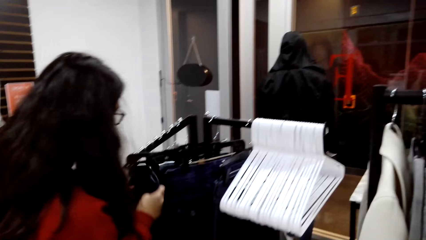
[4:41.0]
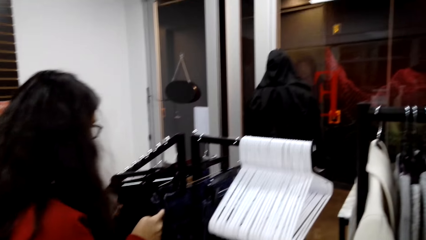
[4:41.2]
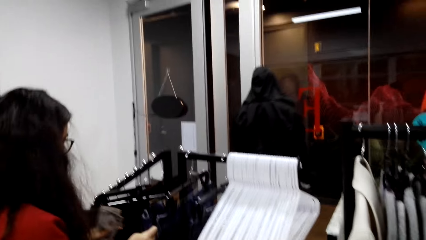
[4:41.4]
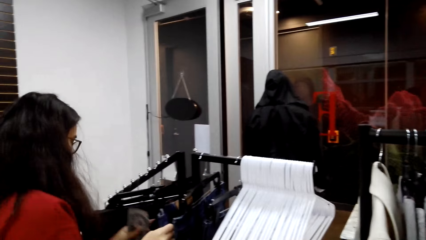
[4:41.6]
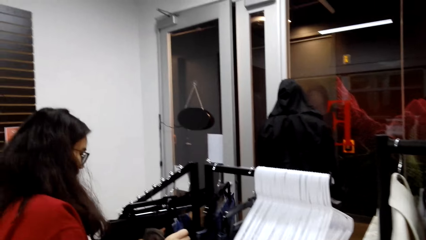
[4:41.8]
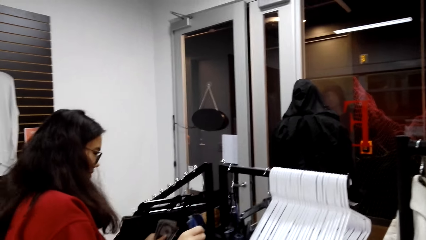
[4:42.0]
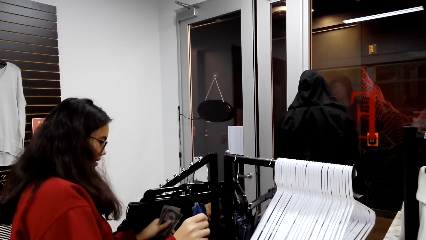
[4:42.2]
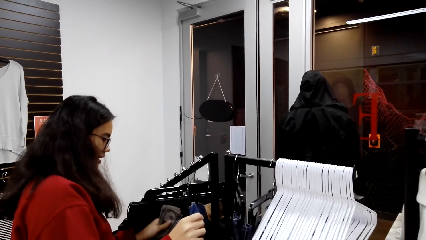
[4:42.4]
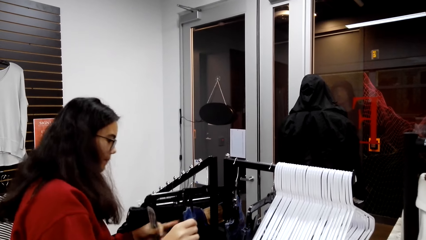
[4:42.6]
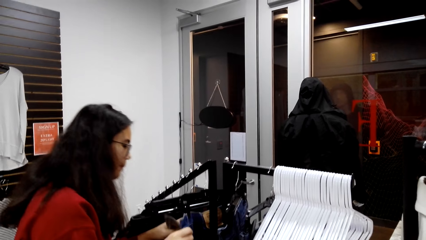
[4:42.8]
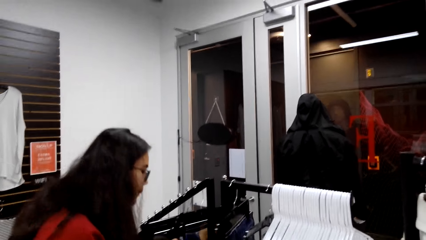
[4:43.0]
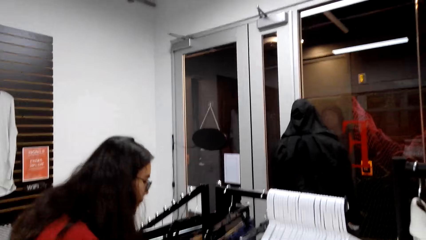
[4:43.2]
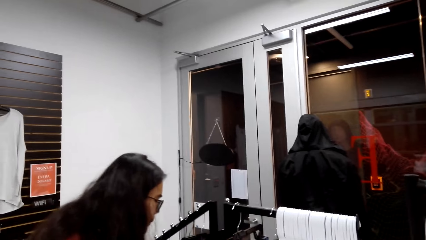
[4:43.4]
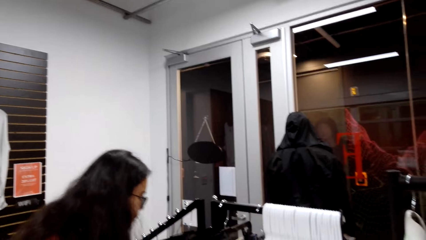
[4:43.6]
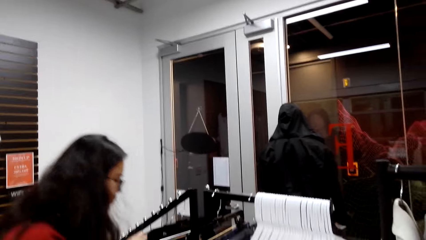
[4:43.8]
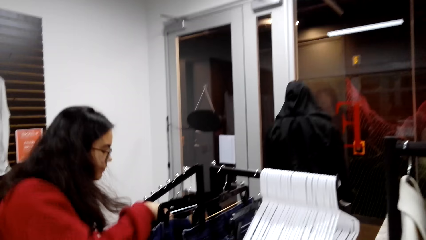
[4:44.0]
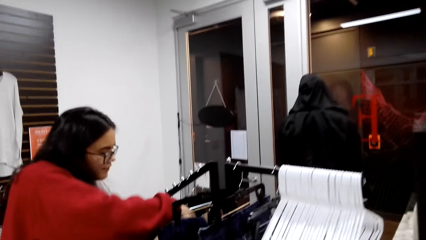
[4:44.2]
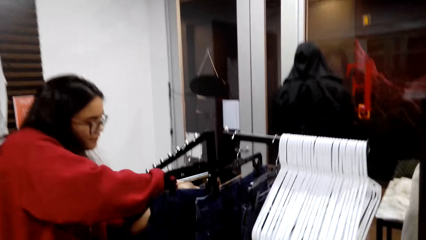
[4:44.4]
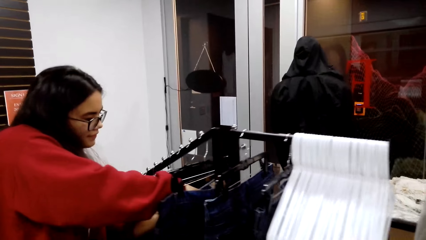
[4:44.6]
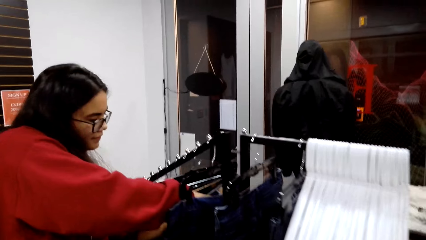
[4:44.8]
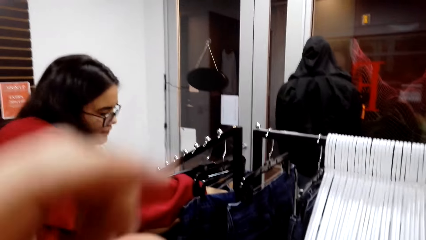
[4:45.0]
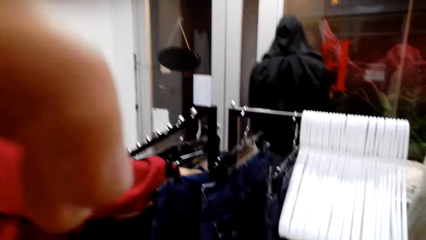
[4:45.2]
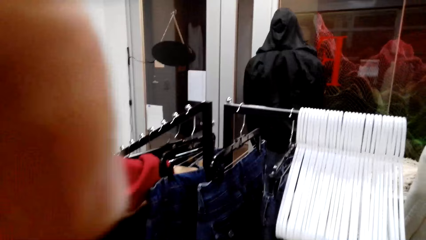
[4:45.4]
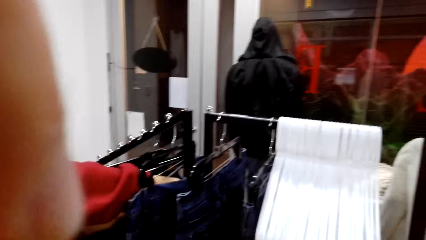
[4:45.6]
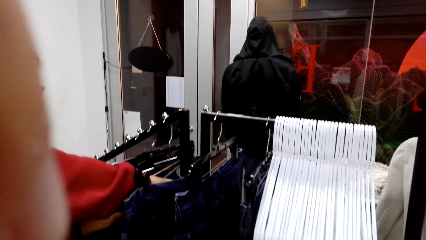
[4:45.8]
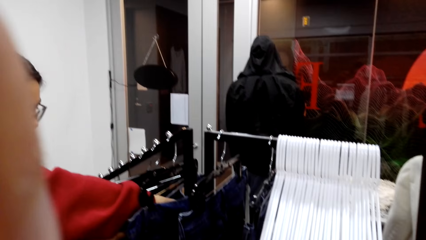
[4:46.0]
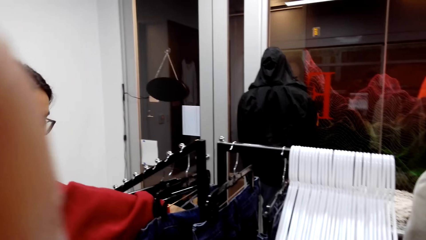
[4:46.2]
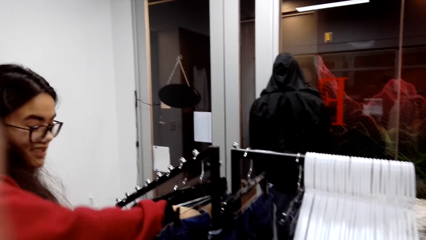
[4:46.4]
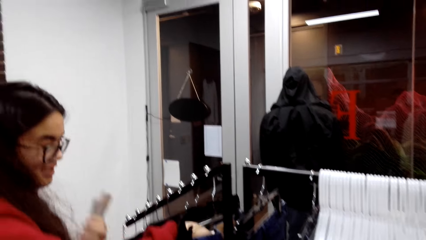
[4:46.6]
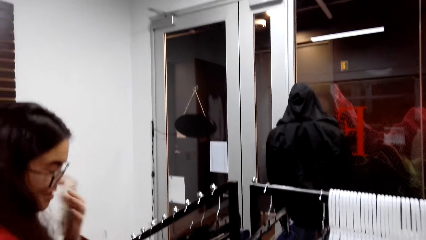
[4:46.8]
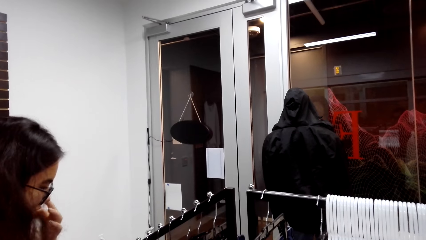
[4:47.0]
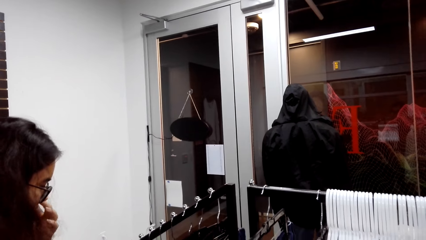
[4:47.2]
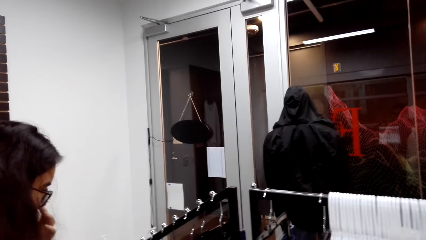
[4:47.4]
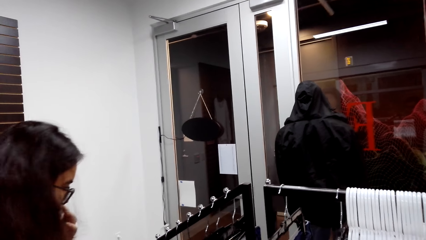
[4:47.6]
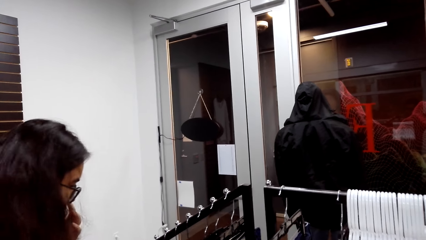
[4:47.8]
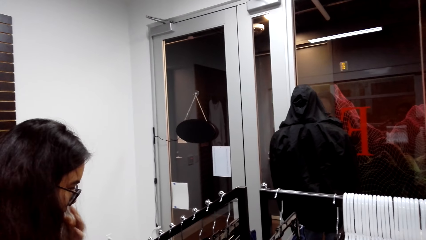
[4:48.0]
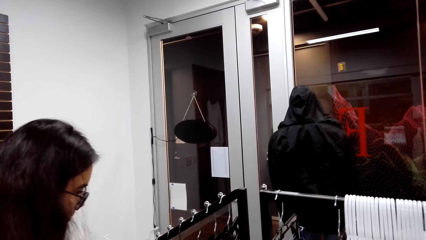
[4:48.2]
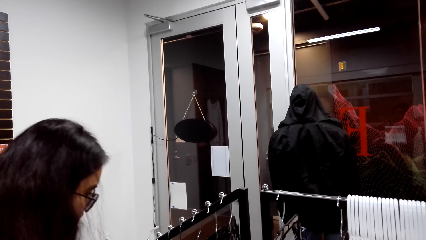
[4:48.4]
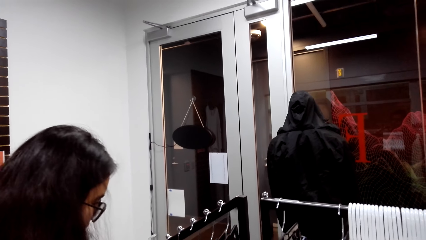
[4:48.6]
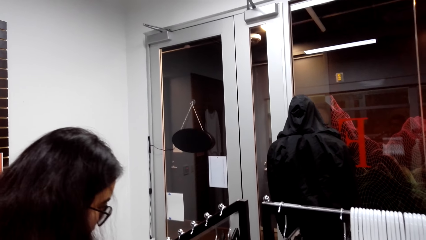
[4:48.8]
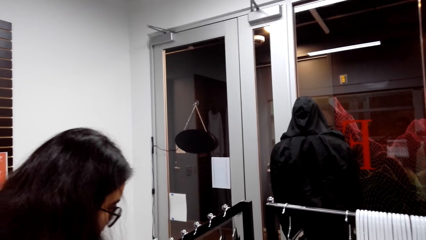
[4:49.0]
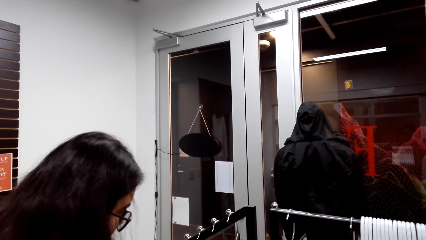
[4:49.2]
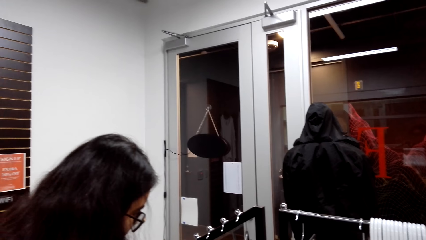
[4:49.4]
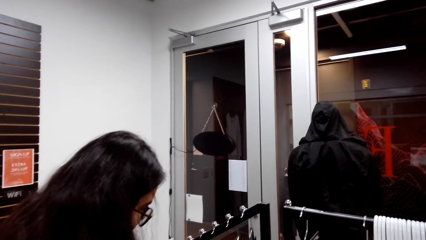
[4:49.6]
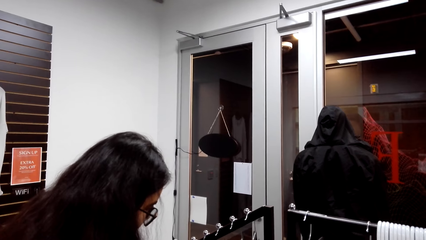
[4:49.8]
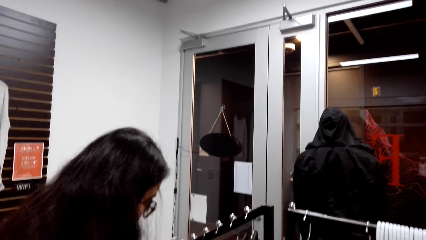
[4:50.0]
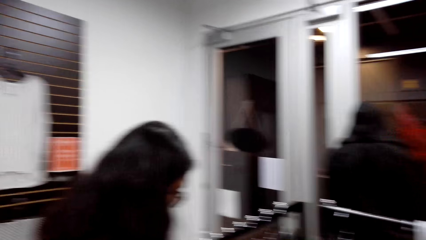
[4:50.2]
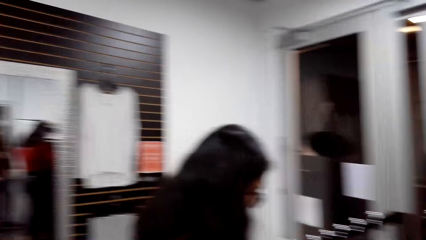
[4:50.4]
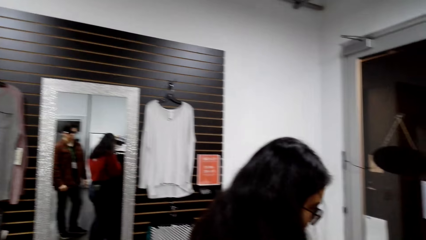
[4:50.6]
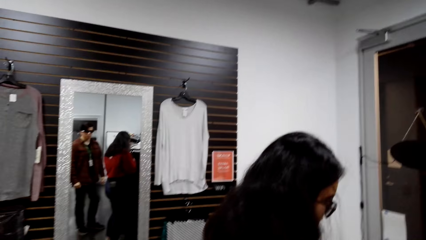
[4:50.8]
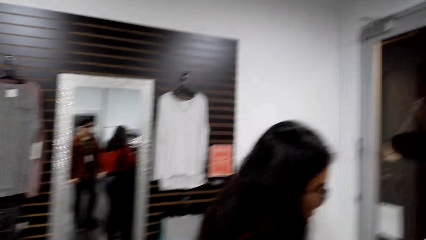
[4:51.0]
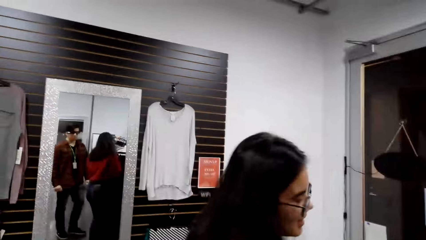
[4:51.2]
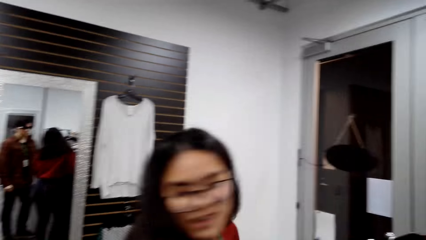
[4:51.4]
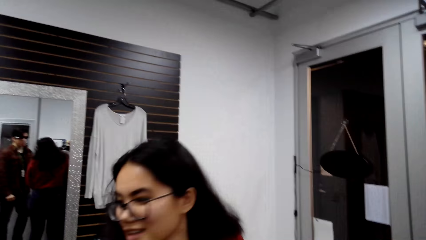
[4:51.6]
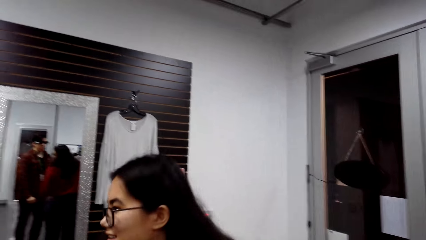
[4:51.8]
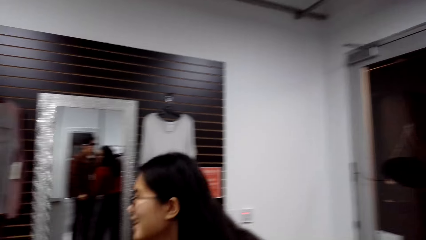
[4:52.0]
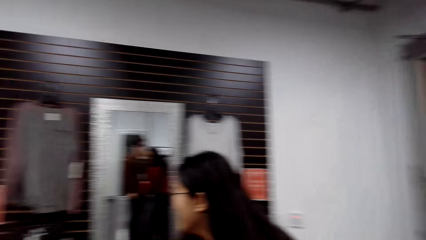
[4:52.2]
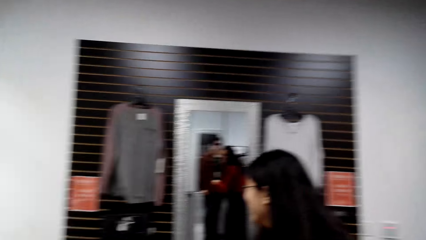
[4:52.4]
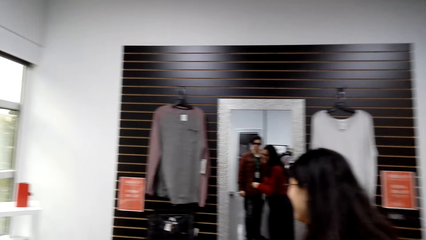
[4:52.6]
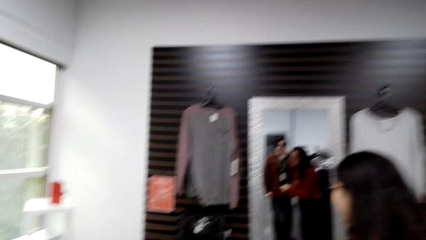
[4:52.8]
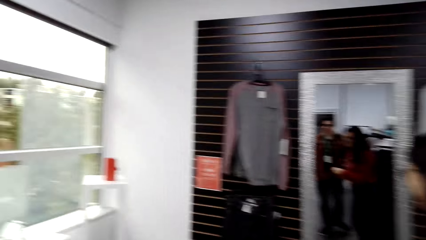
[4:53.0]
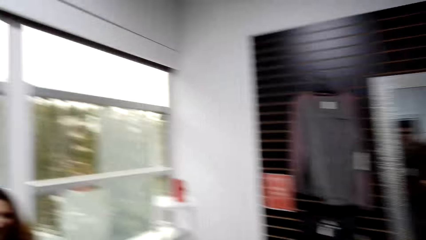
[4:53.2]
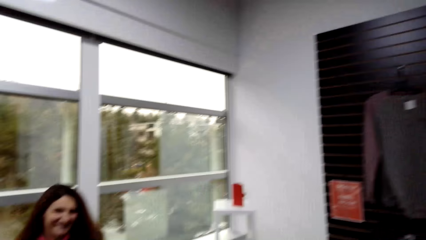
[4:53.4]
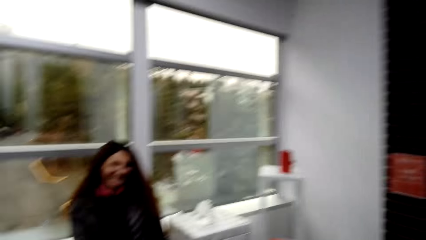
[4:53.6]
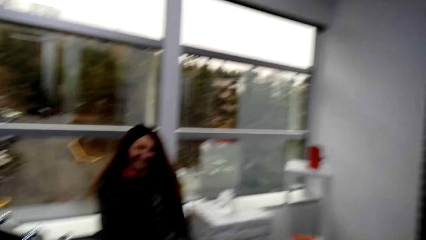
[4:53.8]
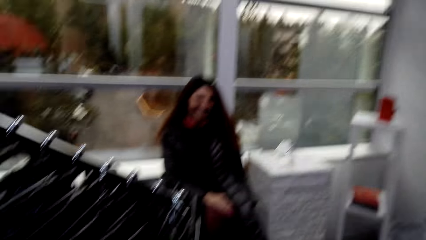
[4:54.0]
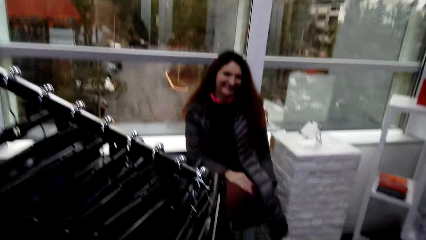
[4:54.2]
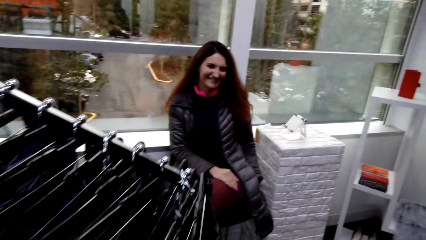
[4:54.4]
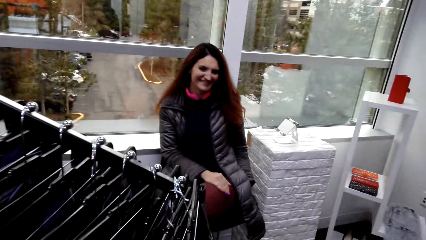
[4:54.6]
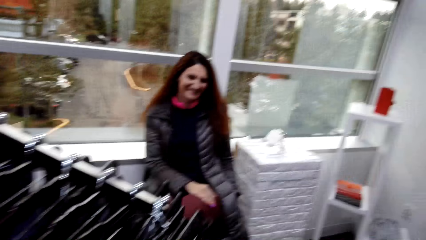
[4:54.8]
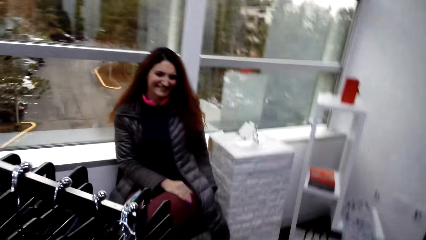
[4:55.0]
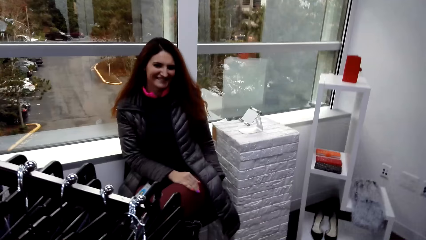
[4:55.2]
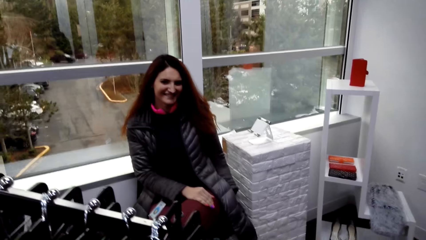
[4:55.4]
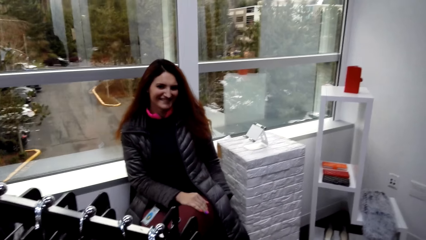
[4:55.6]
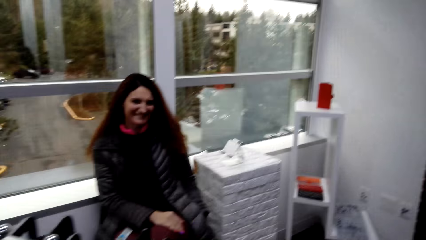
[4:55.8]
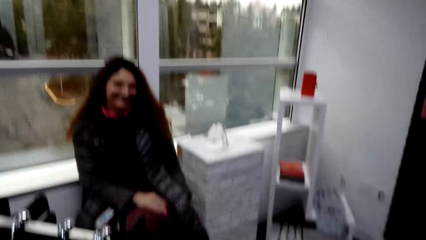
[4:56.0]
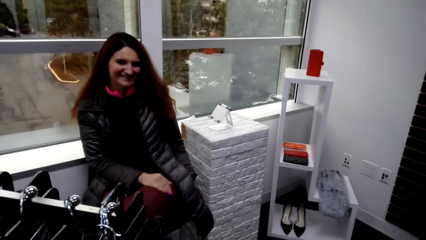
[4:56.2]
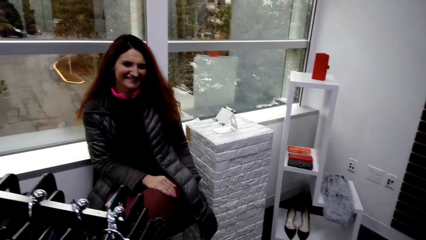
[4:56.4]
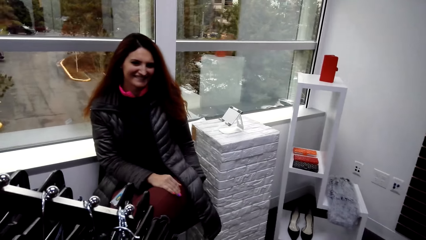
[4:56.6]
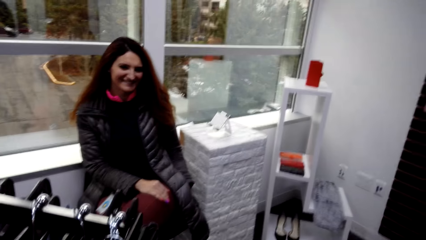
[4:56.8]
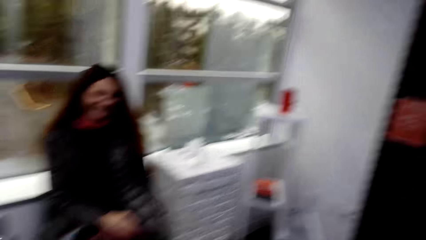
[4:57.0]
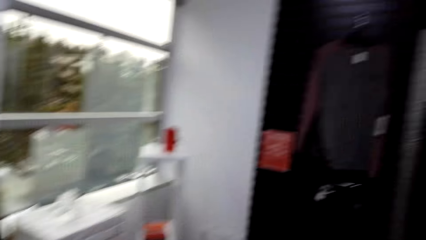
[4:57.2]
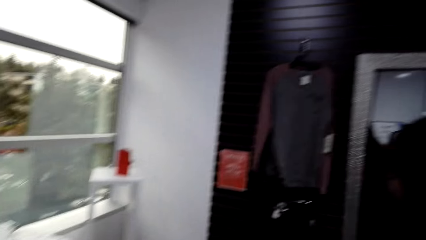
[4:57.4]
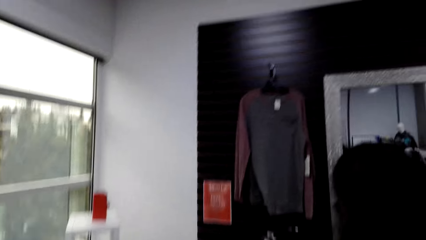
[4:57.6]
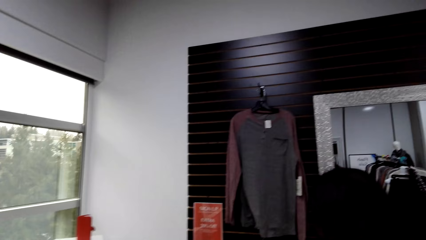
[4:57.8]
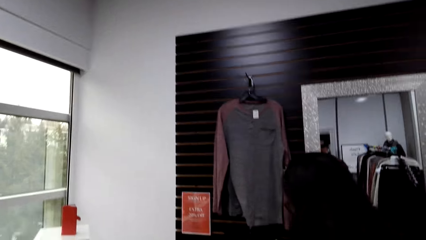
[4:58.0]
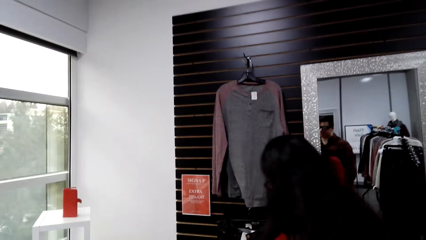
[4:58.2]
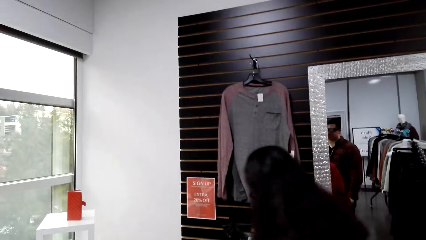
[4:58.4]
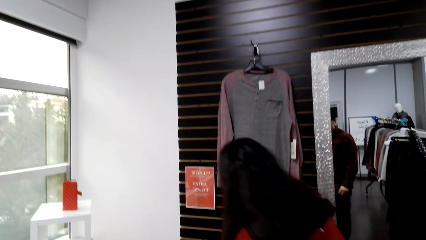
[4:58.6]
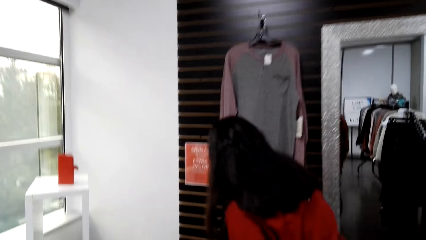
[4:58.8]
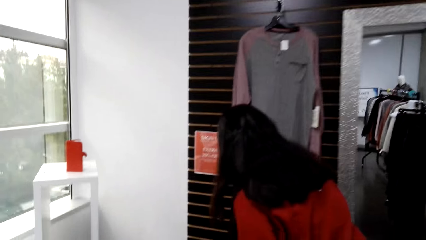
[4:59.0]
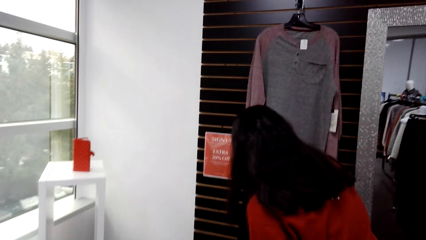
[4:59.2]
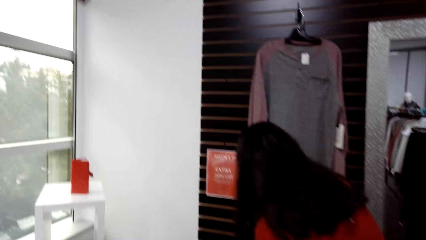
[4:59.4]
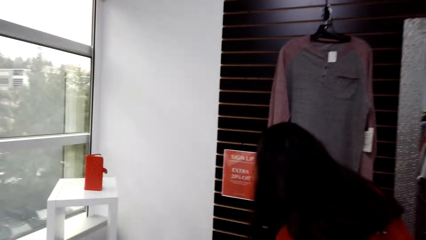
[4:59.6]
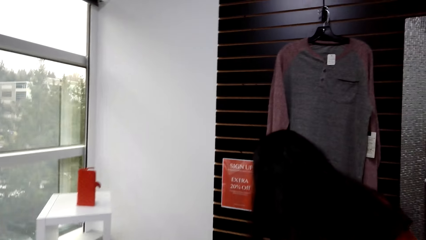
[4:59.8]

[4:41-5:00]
A woman talks choosing a cloth on the hanger holder. The woman pushes clothes. The camera wearer adjusts his camera. He looks at the woman. The woman talks while choosing clothes at the holders. The camera wearer talks.
